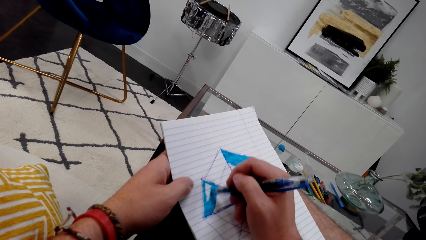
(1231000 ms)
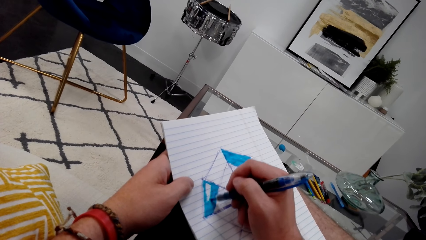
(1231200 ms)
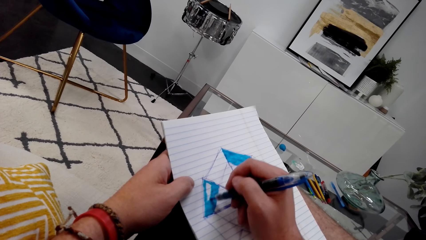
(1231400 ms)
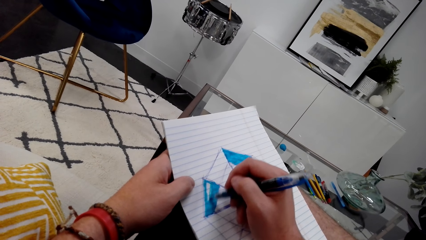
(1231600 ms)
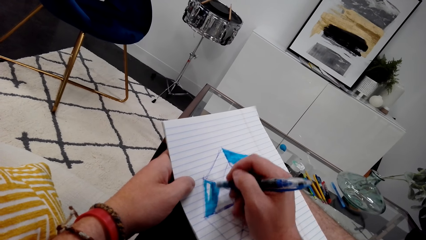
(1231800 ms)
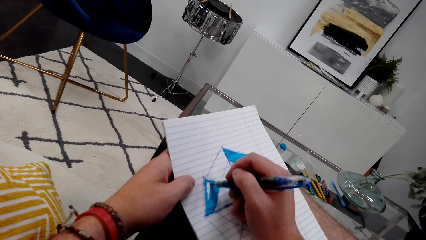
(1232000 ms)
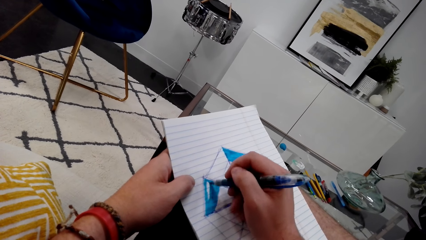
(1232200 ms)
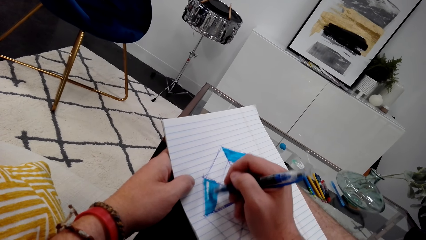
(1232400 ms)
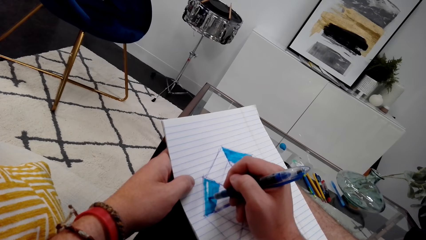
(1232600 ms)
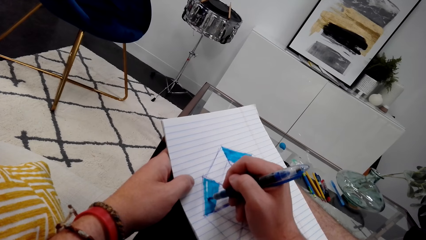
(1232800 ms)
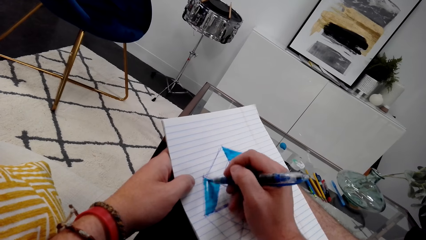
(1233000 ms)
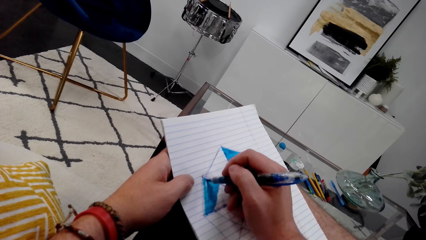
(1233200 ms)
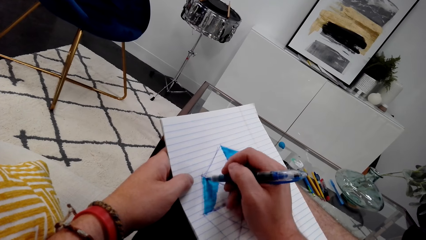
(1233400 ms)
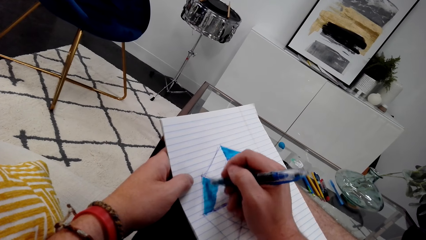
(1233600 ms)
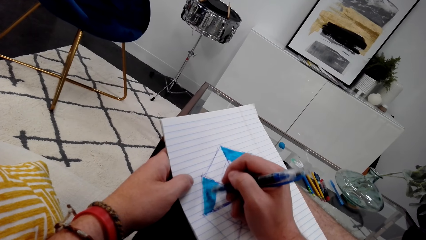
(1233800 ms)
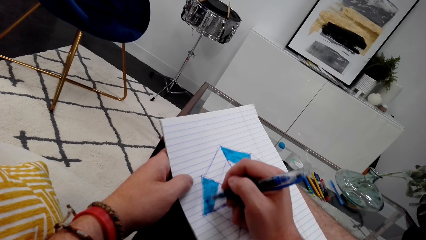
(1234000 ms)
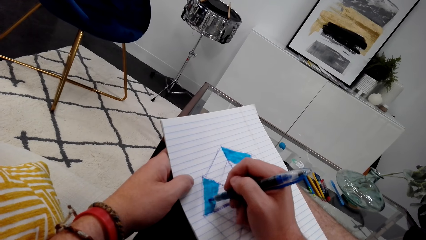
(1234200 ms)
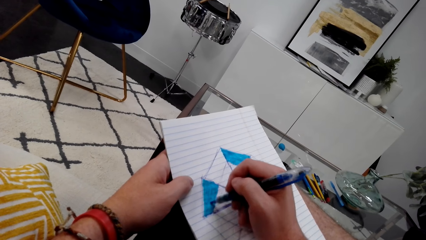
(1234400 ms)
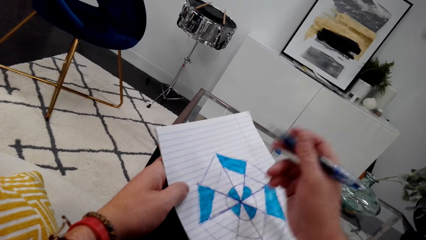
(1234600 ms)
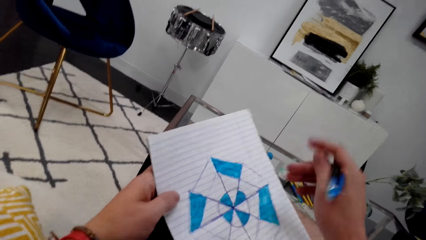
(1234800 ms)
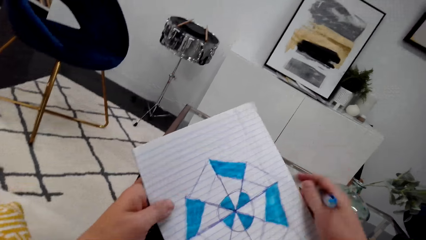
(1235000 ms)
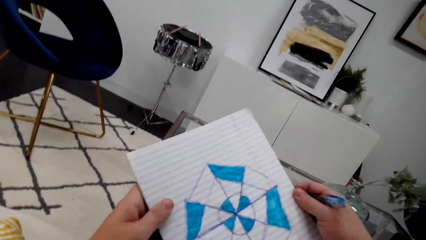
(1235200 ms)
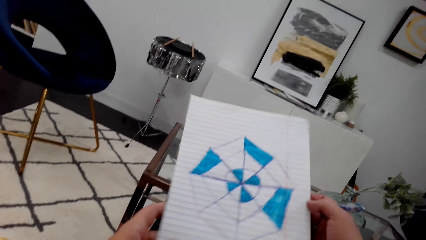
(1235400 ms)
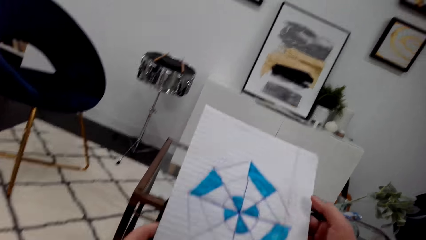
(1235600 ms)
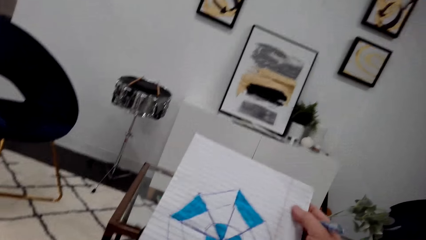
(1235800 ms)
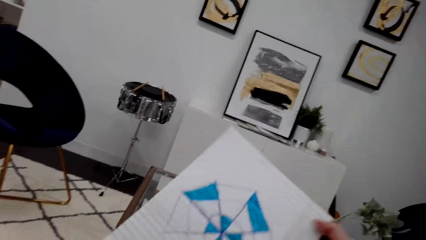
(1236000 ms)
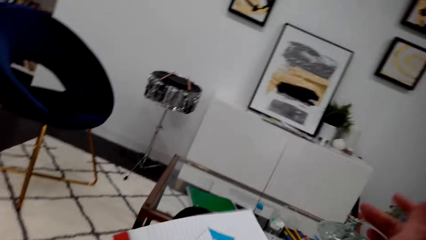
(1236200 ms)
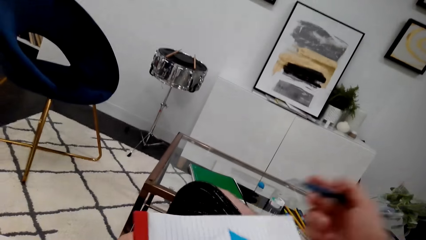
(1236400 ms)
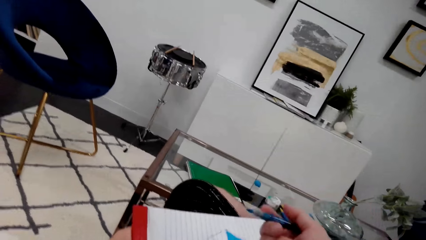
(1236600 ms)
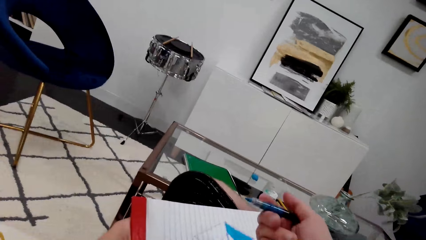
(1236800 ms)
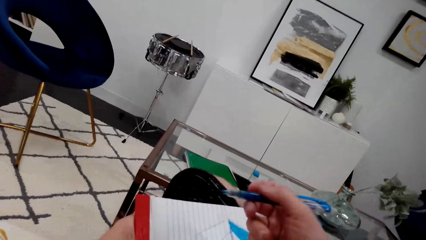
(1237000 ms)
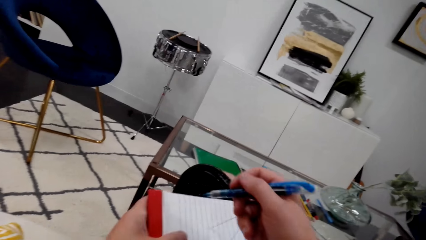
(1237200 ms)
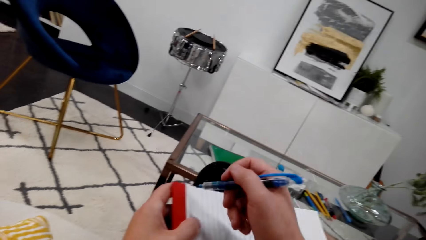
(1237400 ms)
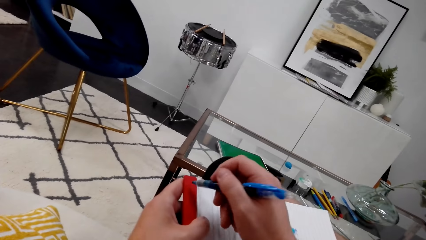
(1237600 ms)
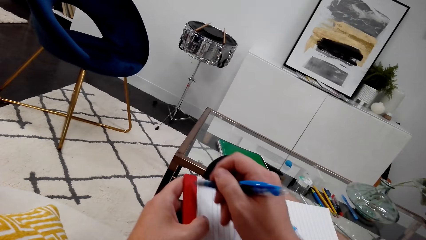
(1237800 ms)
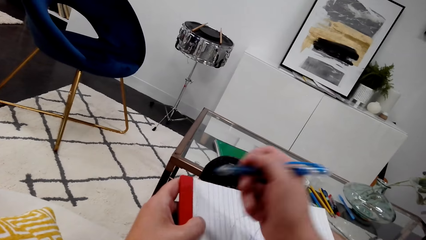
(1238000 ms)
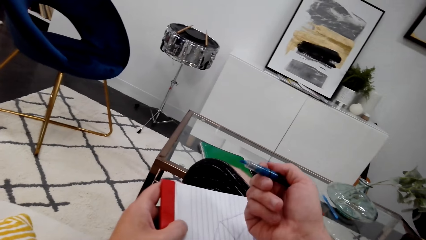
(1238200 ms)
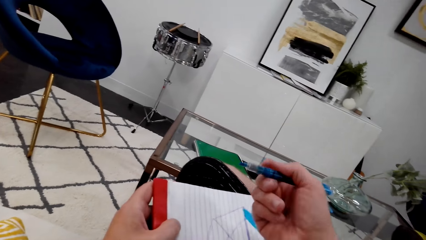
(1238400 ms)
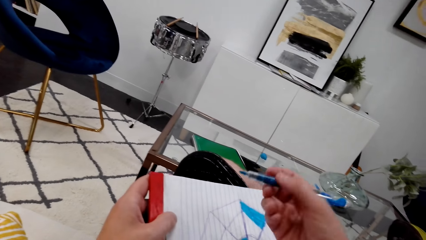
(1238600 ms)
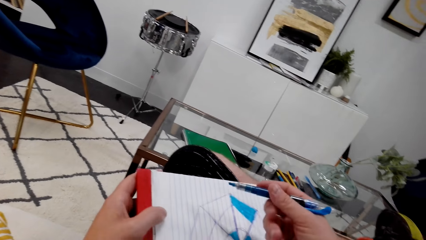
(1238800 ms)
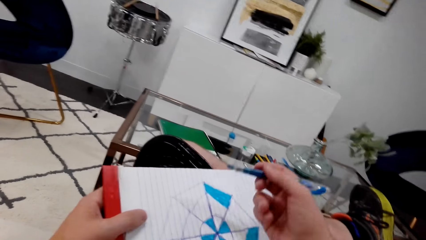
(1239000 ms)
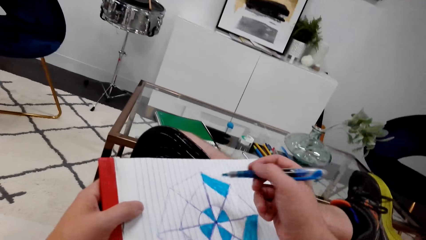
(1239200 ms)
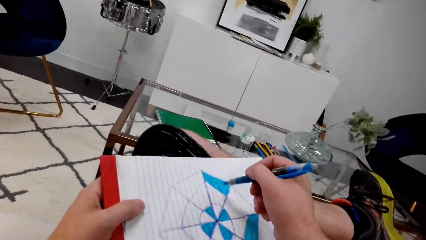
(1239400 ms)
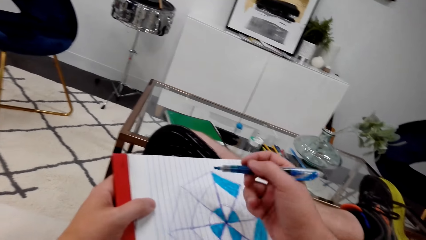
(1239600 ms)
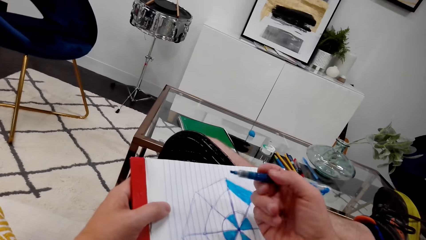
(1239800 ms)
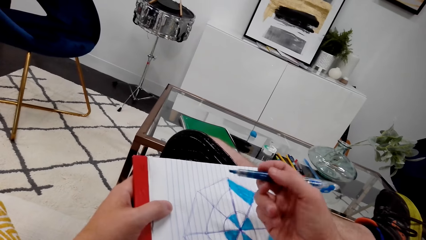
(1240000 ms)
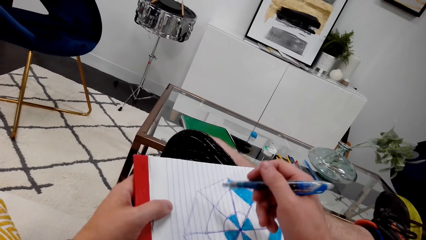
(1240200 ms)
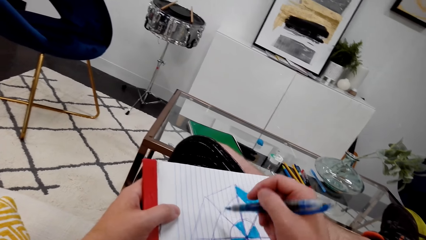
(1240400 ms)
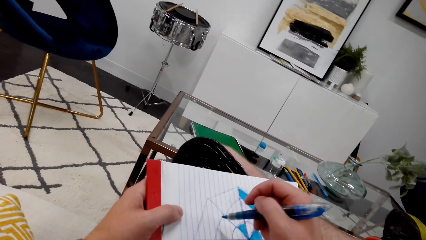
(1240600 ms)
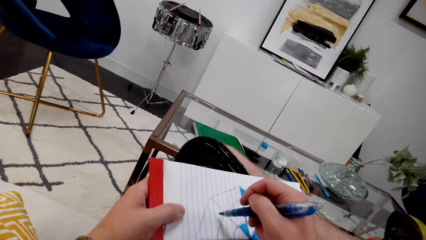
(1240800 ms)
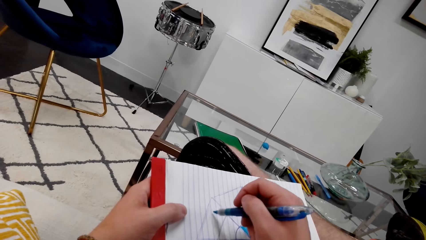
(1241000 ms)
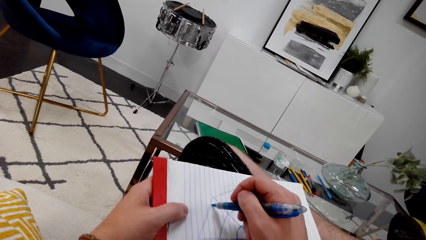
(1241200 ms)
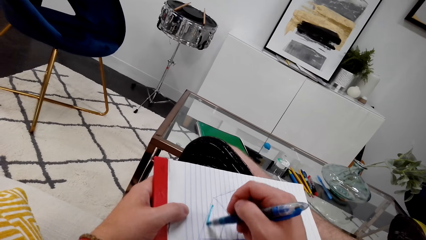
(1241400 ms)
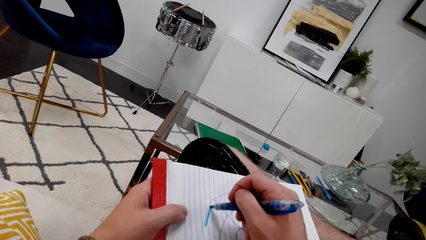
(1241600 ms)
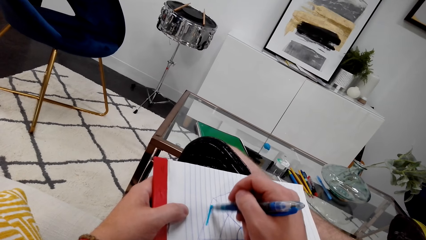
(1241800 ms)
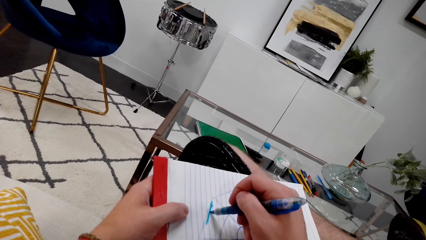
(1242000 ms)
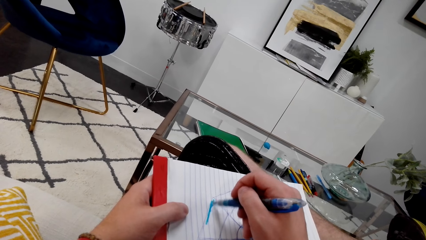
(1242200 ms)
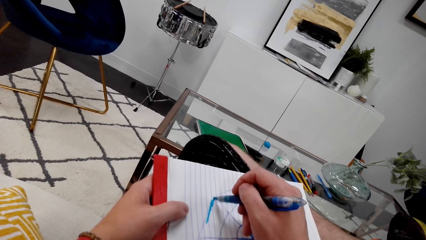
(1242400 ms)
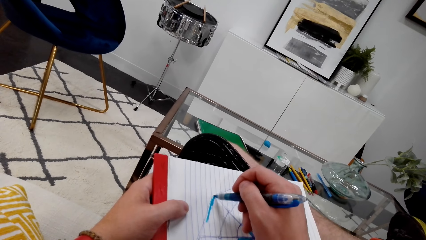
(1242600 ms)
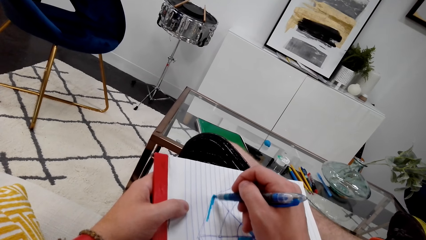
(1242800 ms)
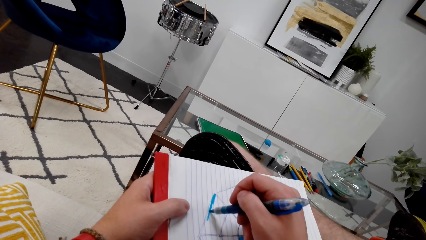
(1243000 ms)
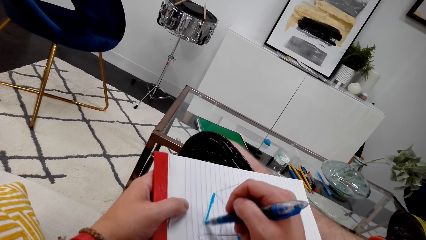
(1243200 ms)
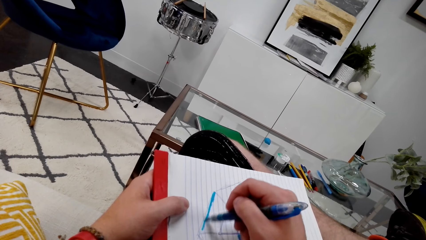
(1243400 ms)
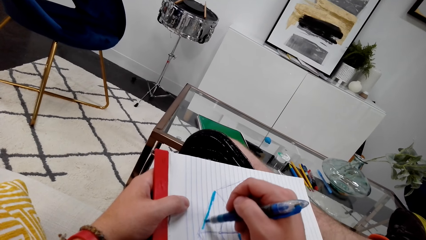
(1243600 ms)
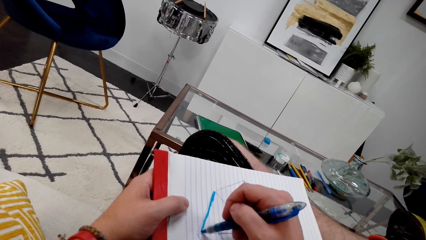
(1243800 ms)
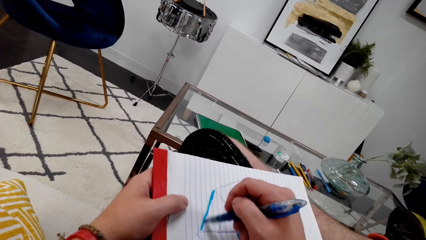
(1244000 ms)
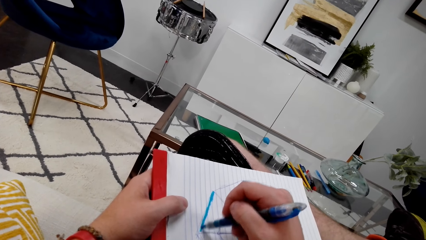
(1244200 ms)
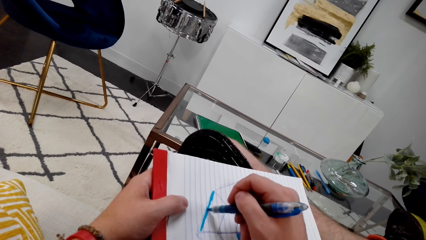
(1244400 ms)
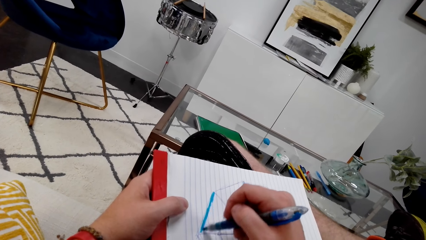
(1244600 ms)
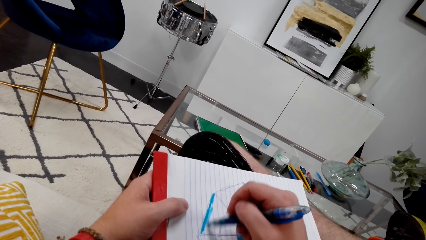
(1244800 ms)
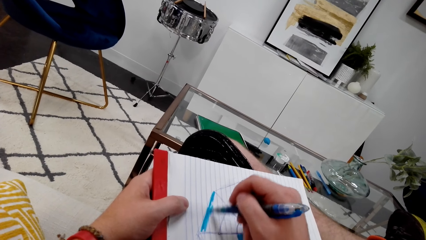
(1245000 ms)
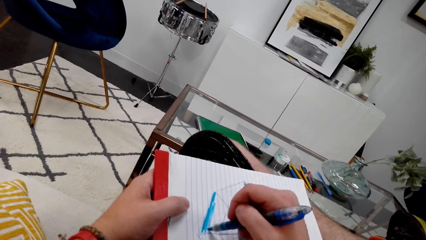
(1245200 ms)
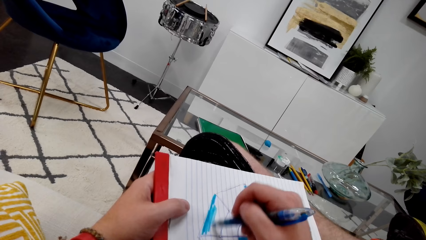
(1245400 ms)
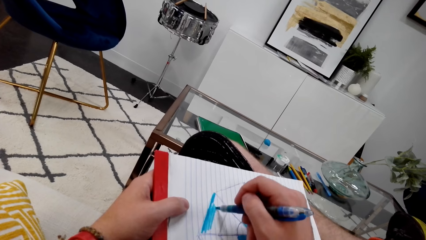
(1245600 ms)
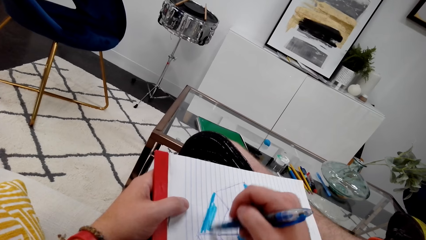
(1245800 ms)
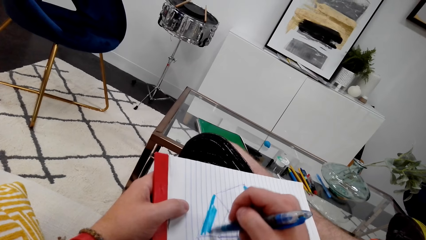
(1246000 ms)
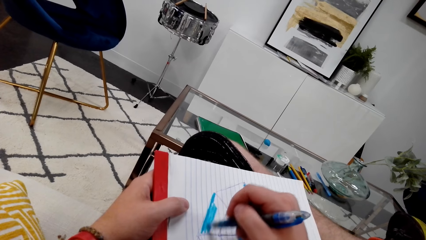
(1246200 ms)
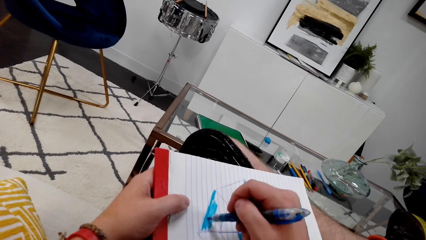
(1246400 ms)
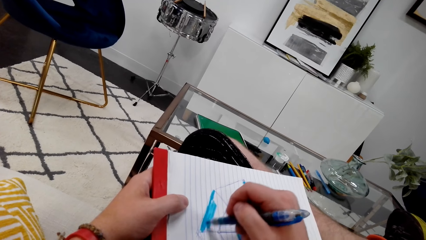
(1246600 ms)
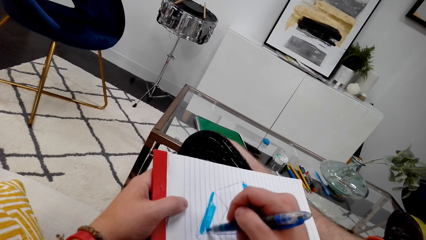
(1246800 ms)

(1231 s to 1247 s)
The camera wearer adjusts a book. They turn the book. They inspect a marker pen. They color a drawing.
